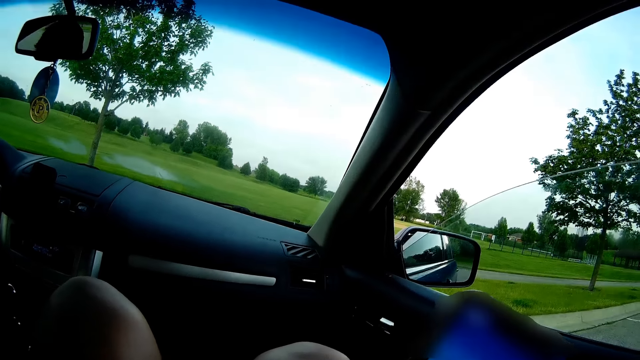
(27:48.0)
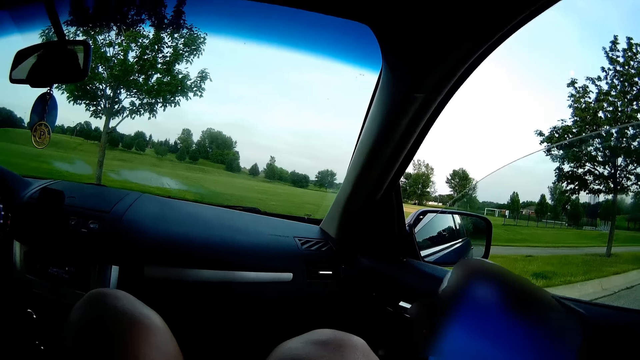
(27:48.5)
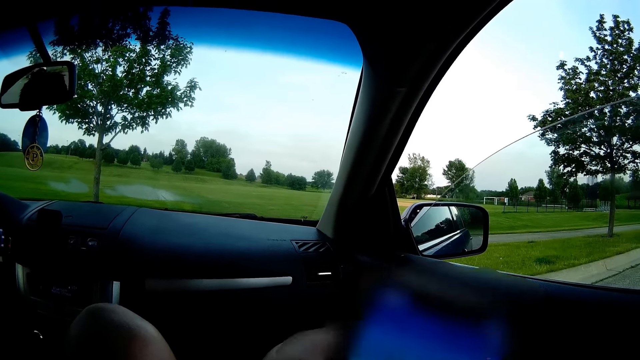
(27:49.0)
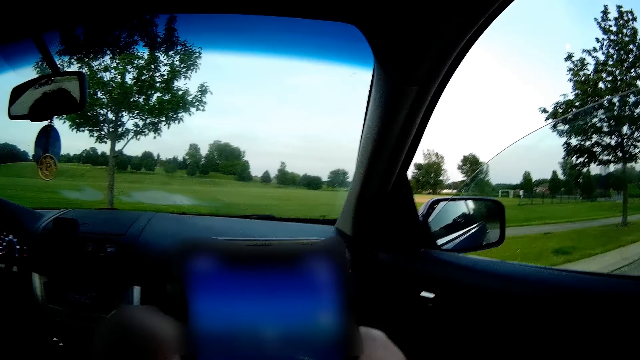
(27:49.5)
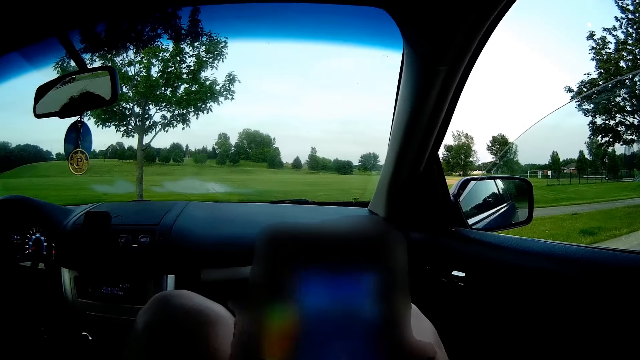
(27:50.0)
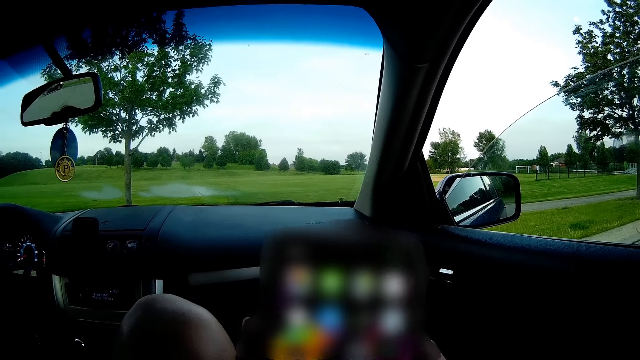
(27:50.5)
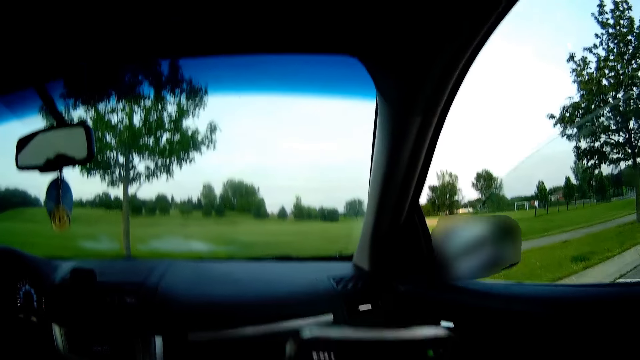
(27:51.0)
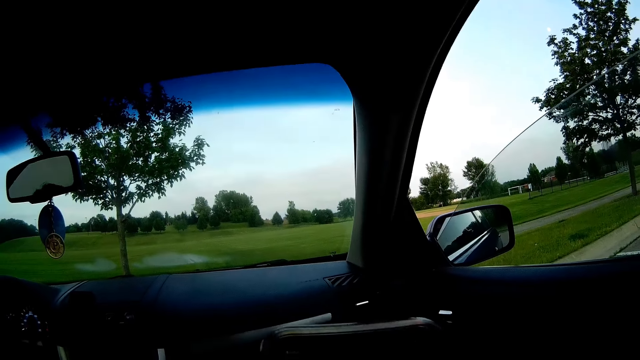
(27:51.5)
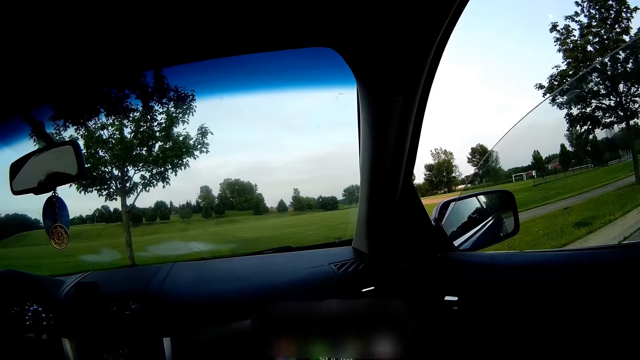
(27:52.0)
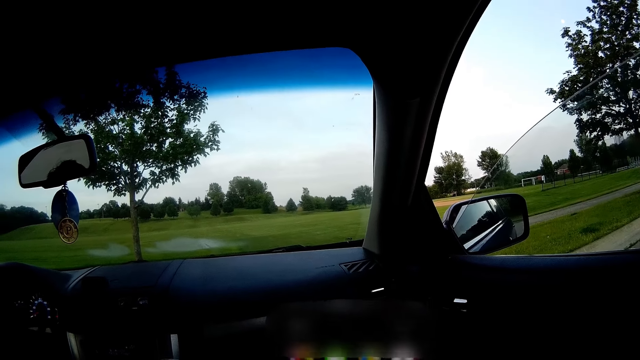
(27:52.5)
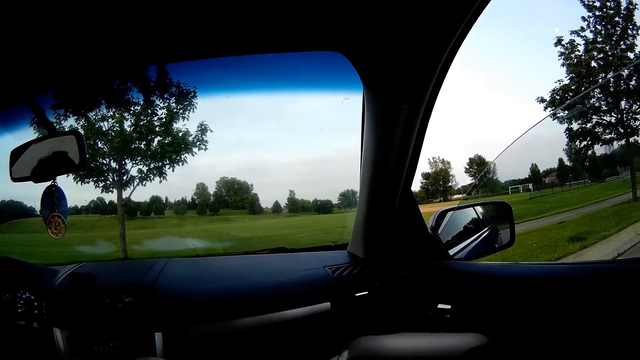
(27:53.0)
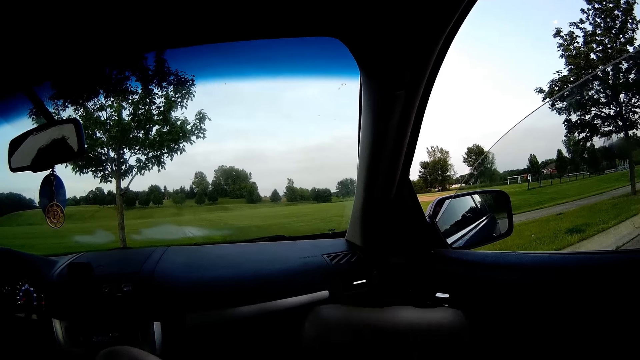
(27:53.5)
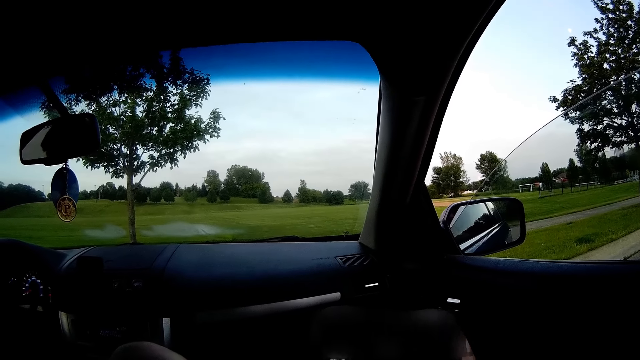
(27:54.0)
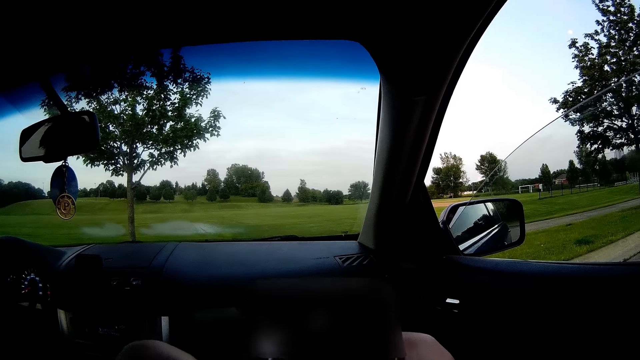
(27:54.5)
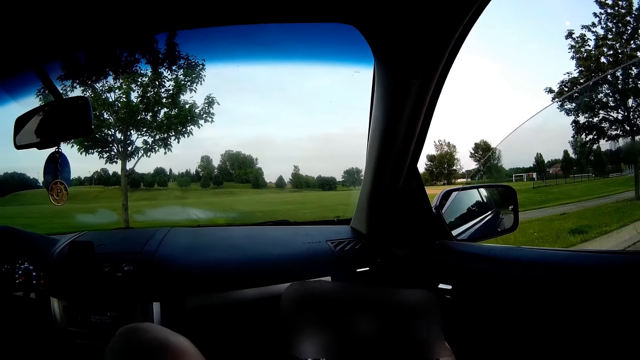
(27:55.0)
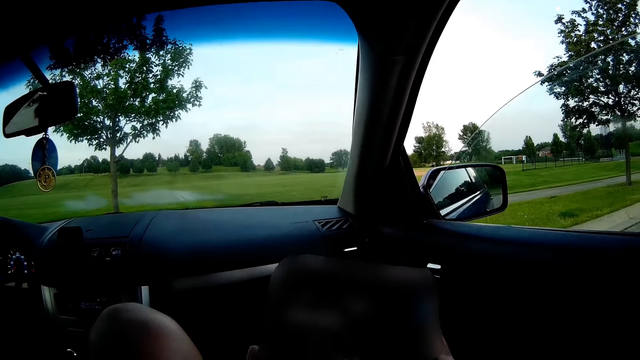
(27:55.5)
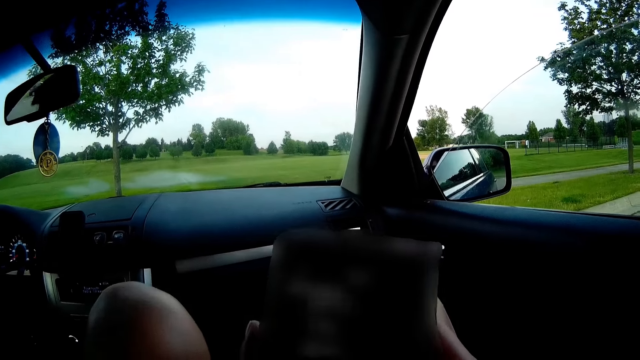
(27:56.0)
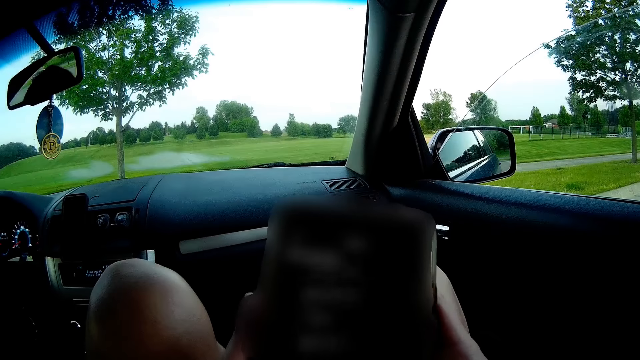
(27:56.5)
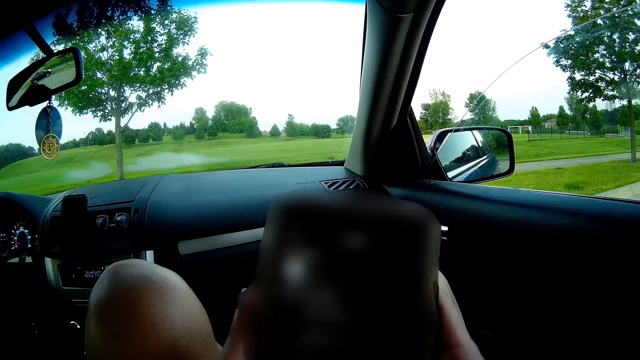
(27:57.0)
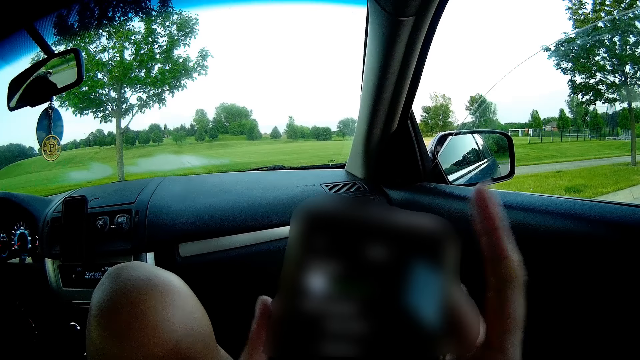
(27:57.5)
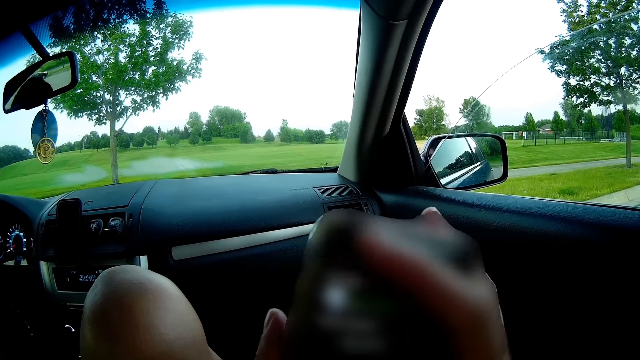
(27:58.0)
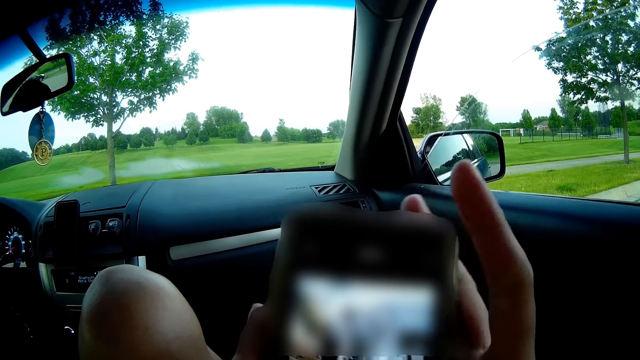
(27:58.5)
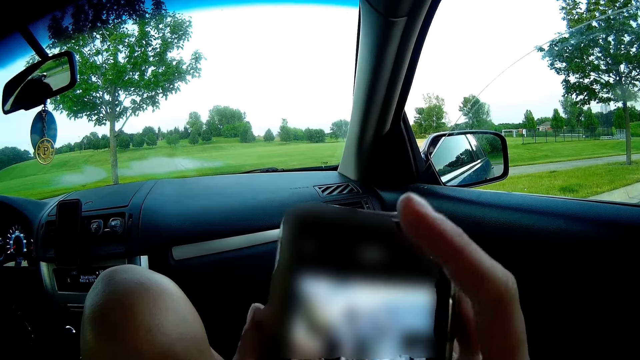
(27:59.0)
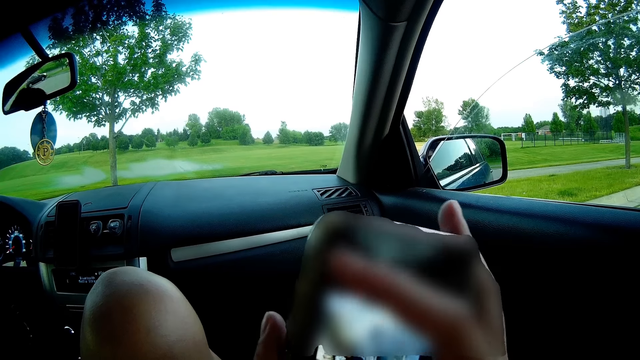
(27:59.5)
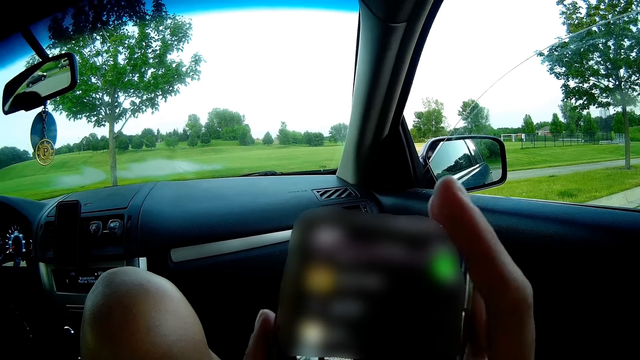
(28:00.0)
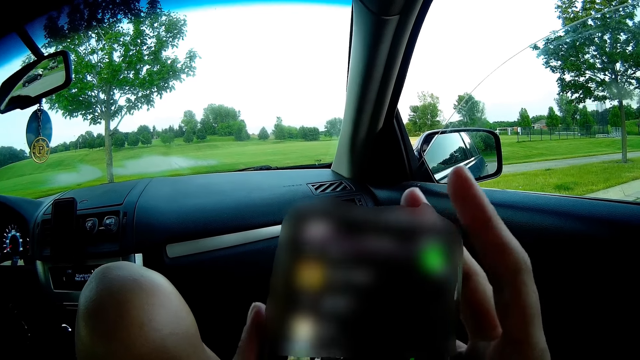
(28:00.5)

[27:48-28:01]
The camera wearer operates a phone. She operates the phone with her right hand.

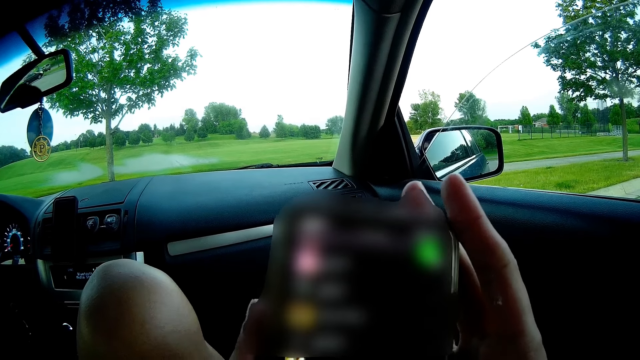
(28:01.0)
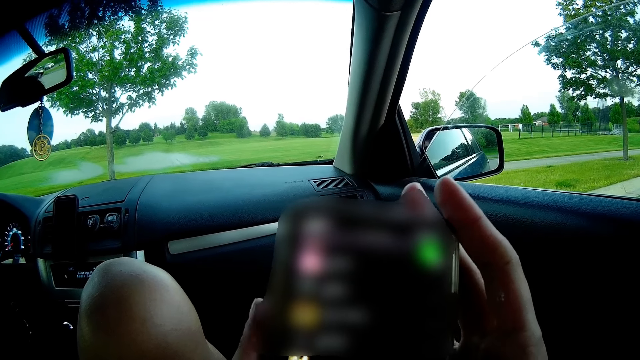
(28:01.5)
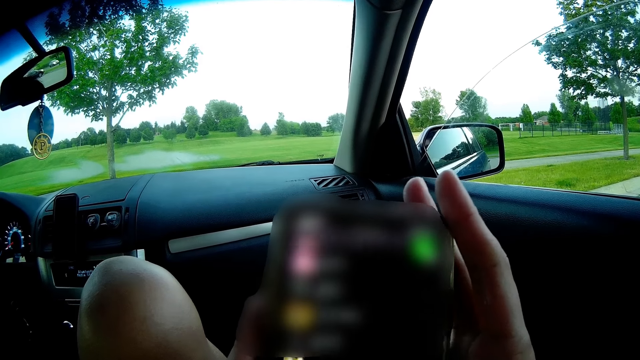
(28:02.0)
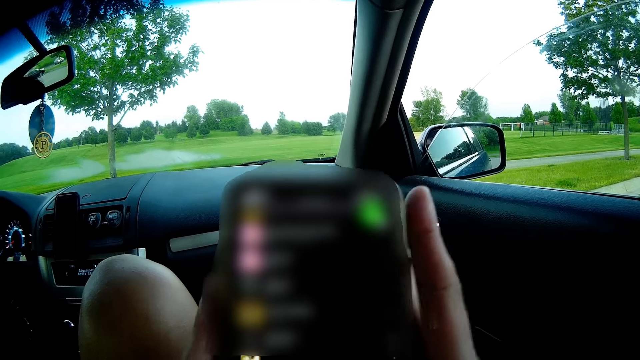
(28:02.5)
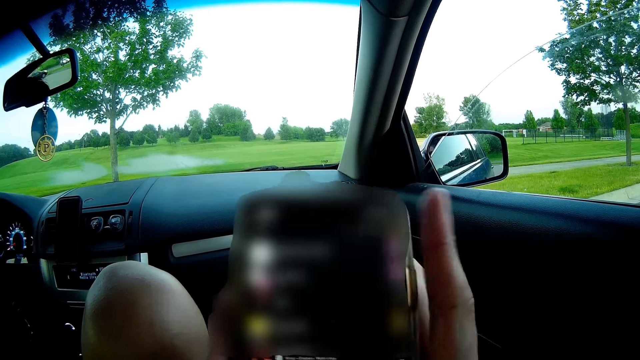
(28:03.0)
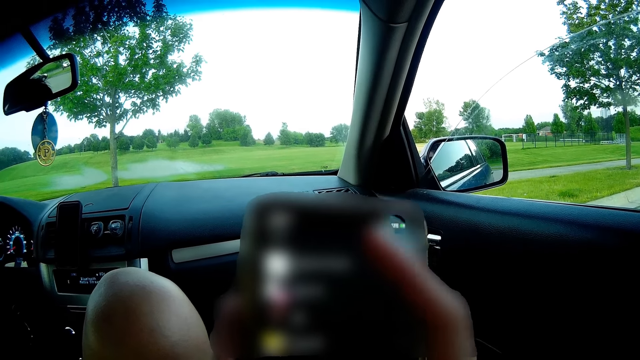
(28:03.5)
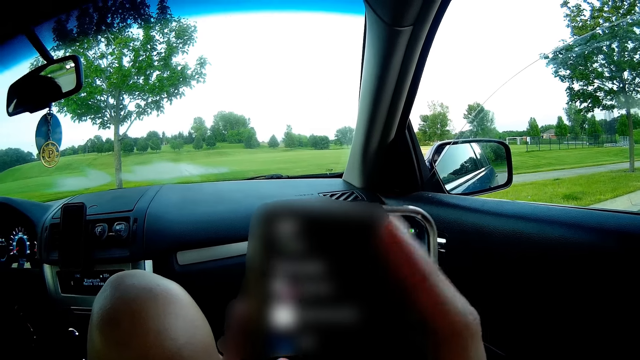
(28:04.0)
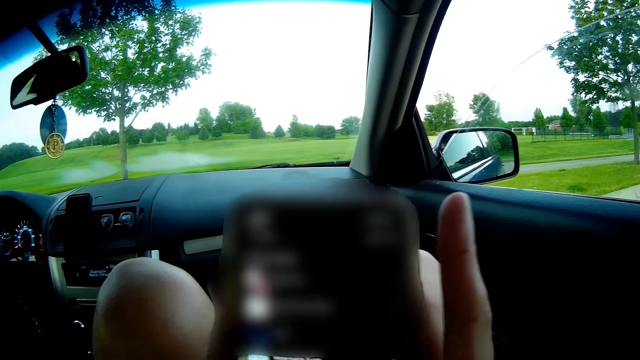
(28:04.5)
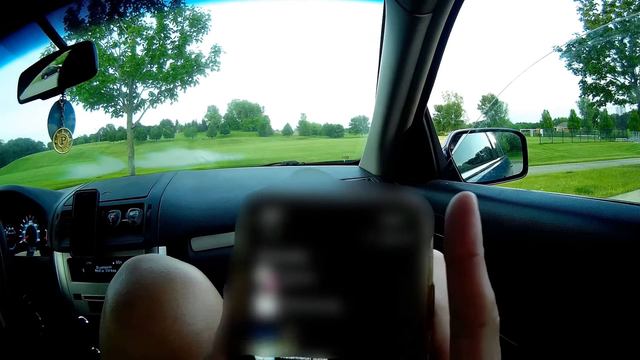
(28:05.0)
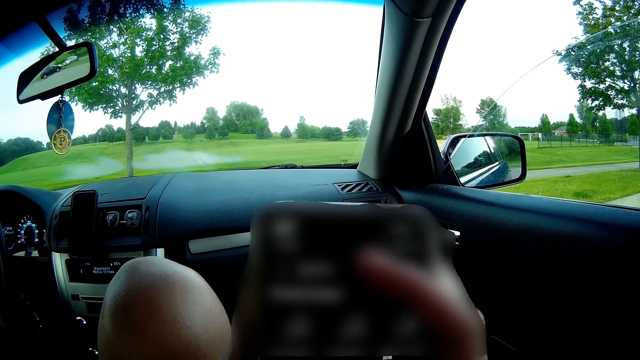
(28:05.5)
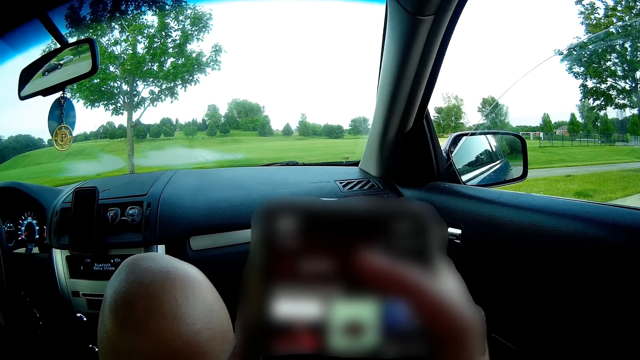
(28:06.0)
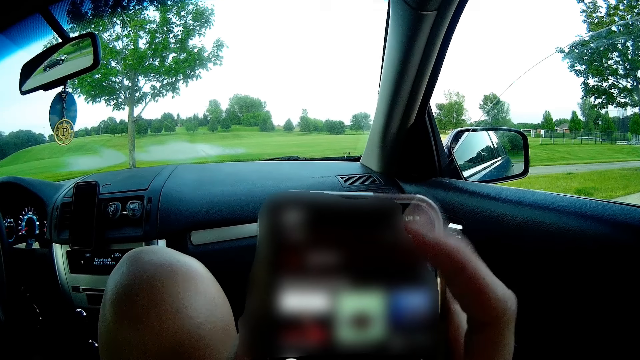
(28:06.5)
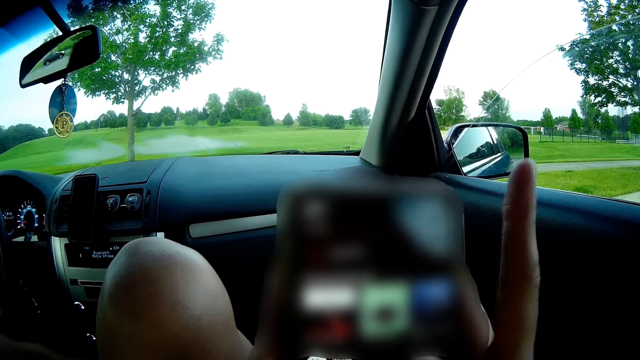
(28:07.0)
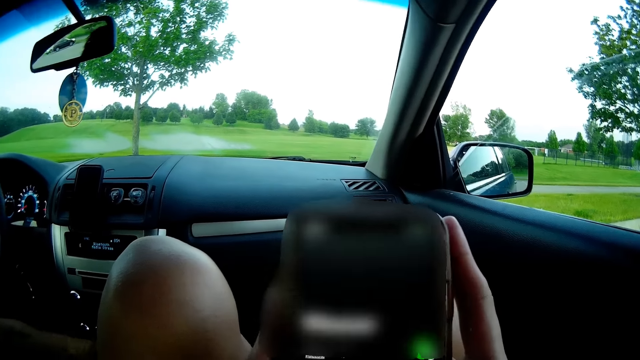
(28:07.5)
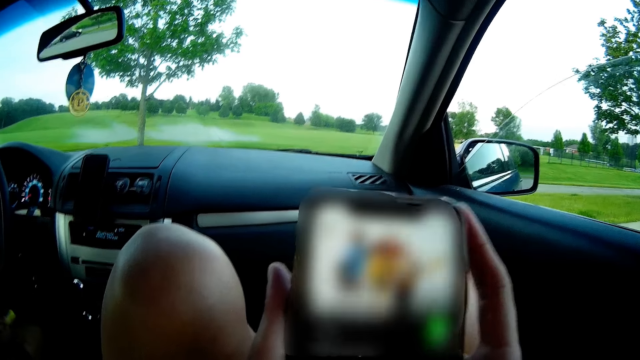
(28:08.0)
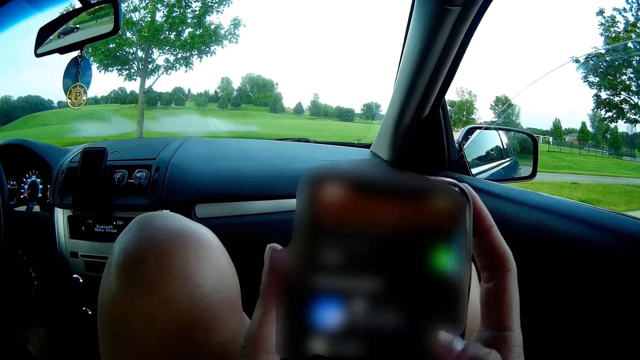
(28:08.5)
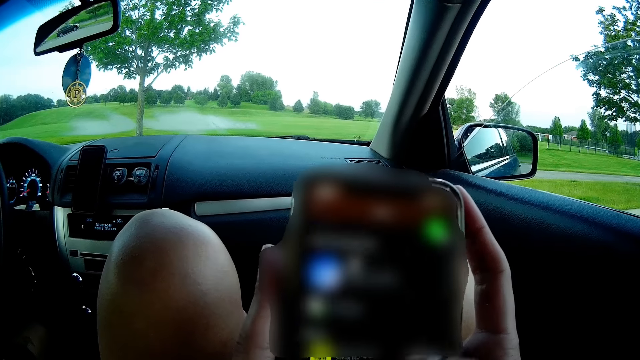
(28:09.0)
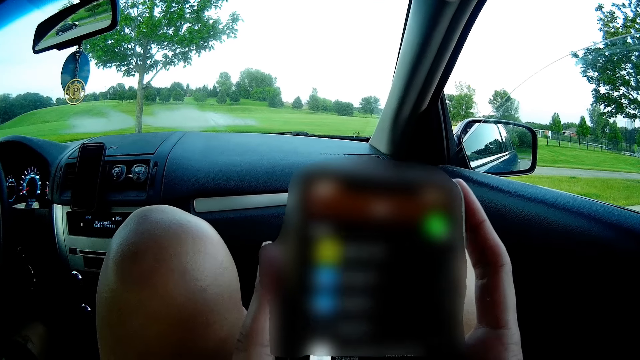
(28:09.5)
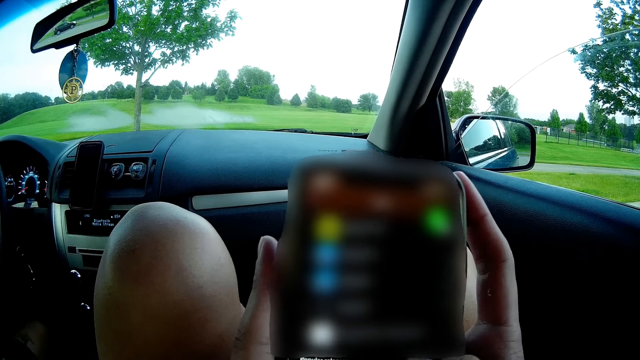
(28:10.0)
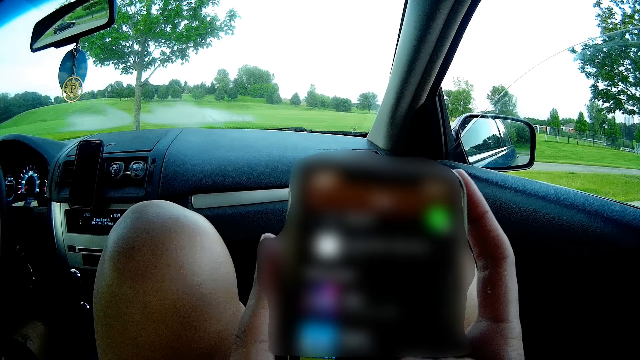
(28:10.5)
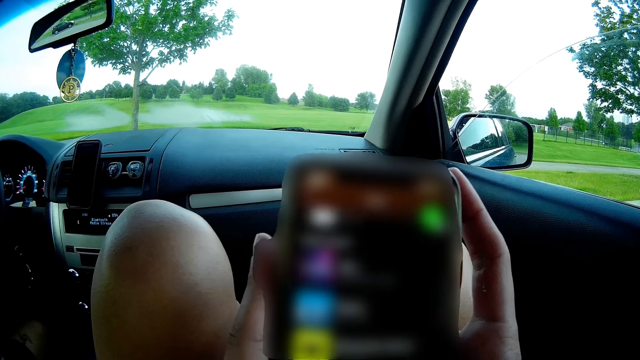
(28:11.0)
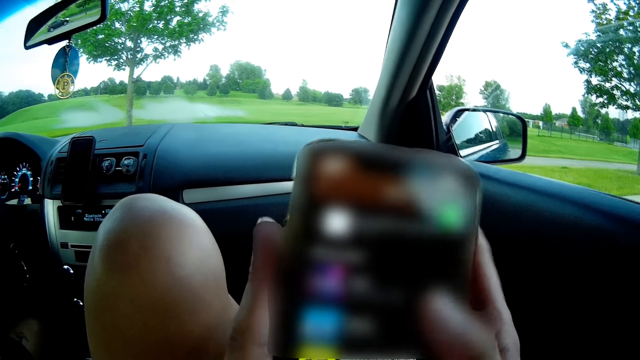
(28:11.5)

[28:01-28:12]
The man picks a lighter from the cup holder with his right hand.
